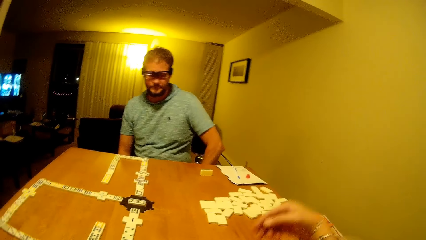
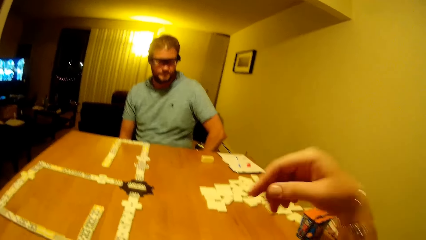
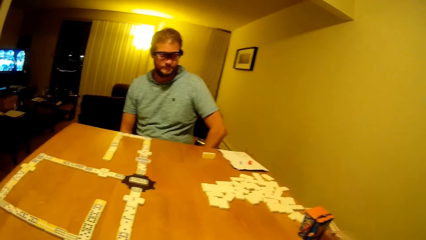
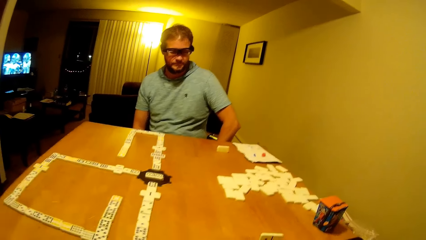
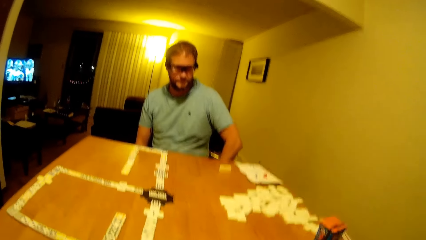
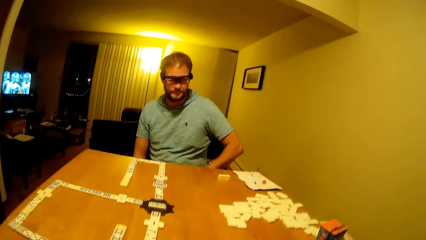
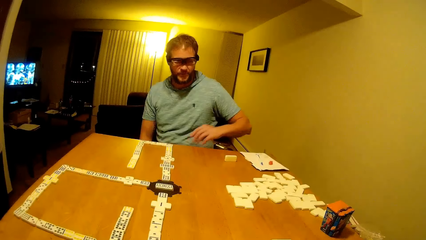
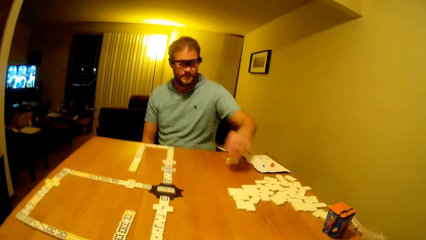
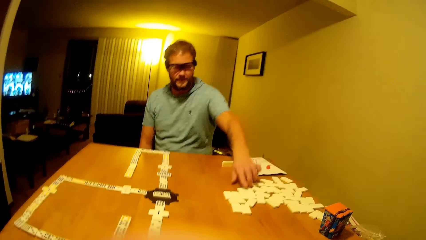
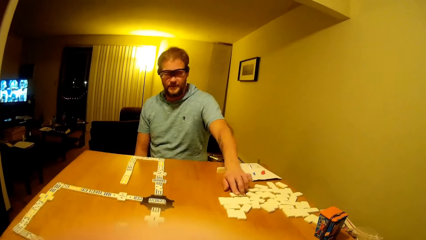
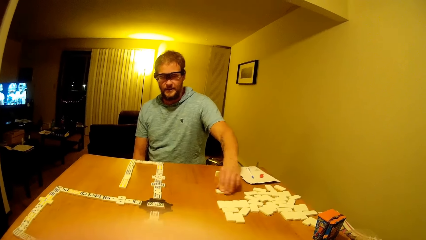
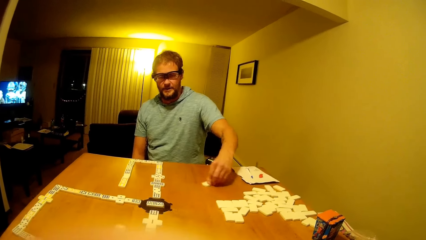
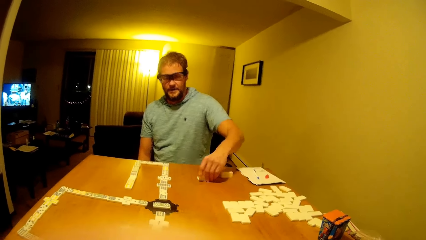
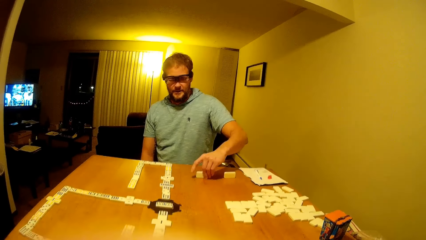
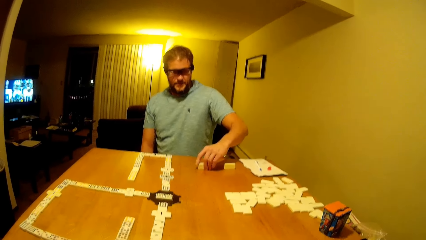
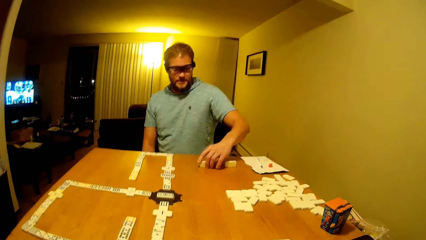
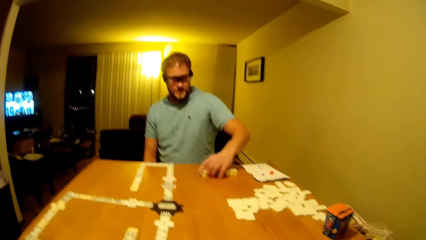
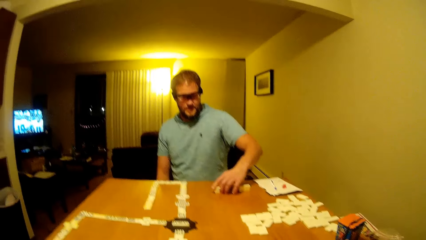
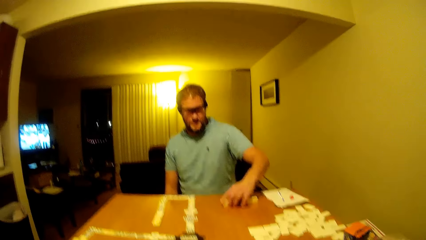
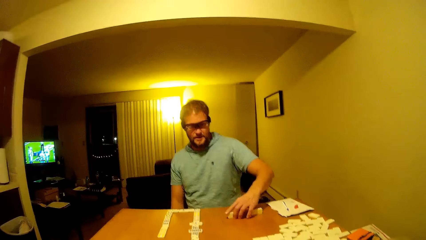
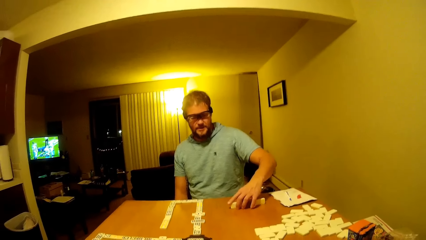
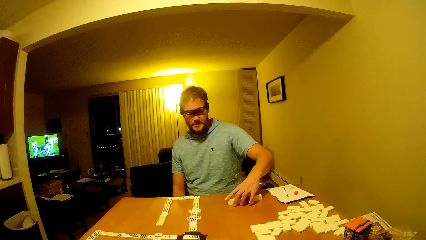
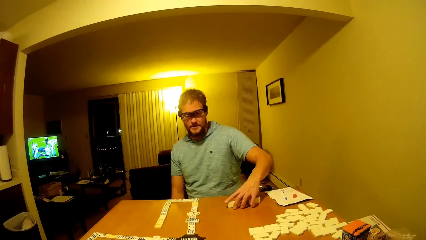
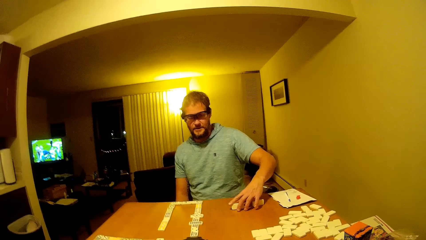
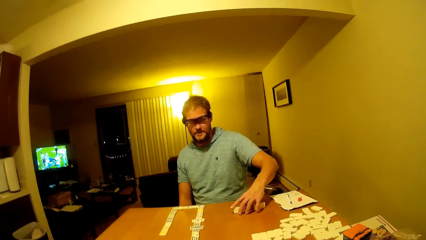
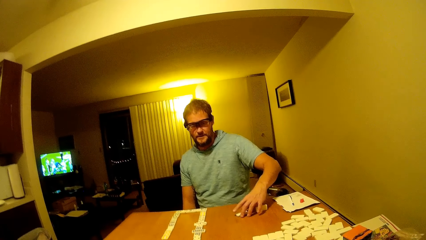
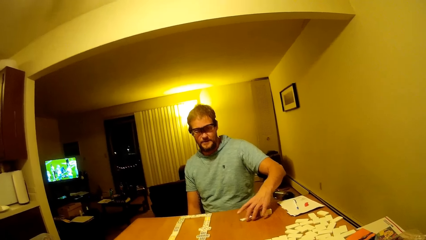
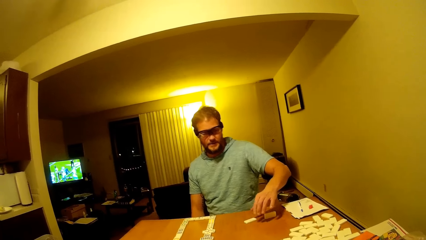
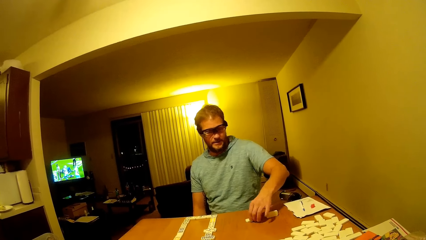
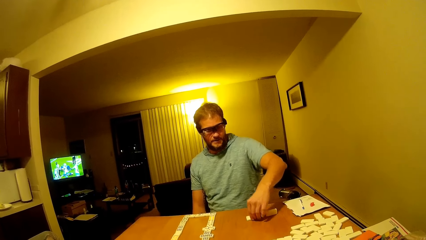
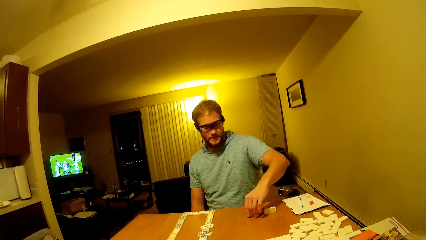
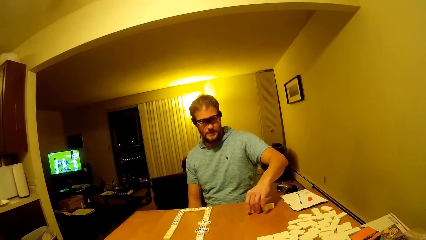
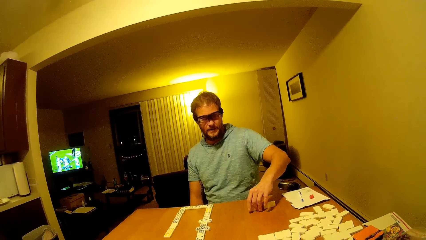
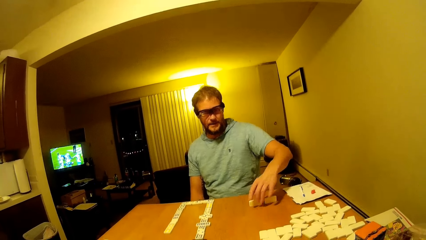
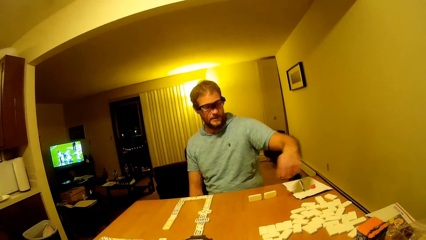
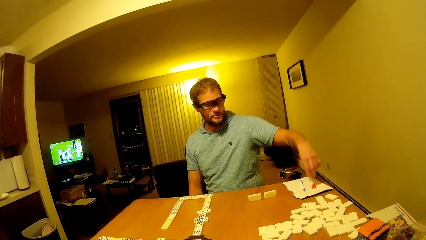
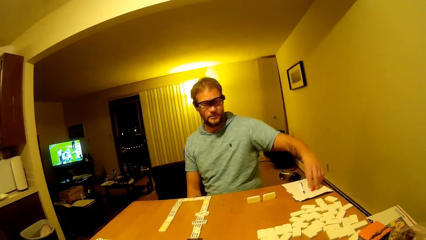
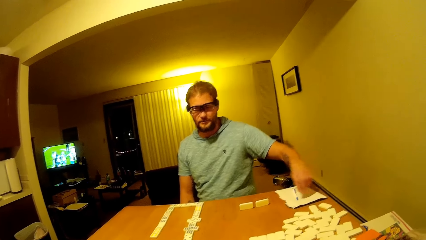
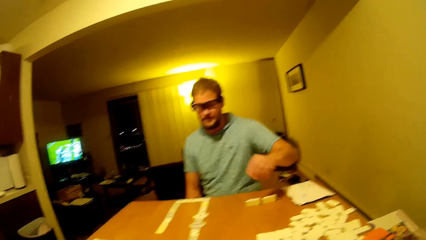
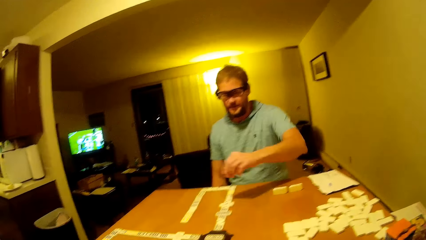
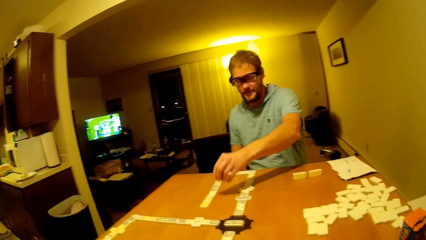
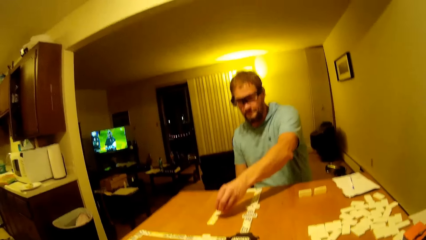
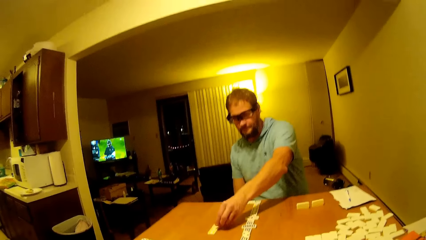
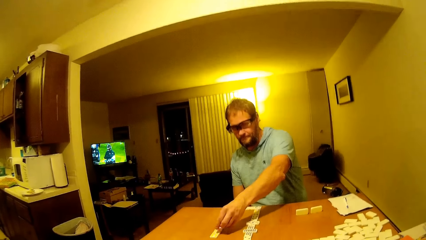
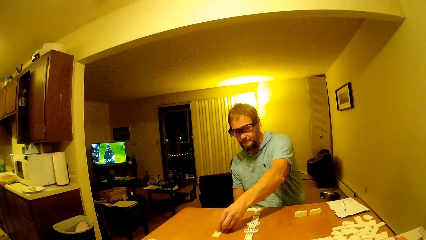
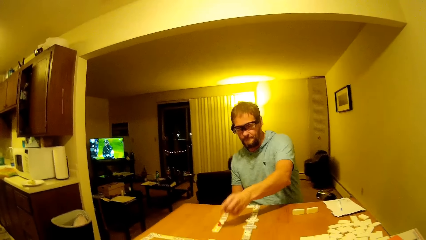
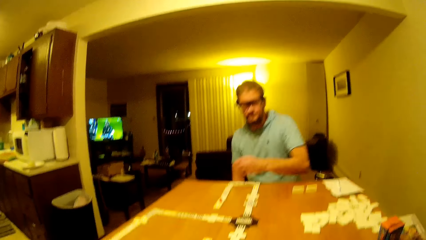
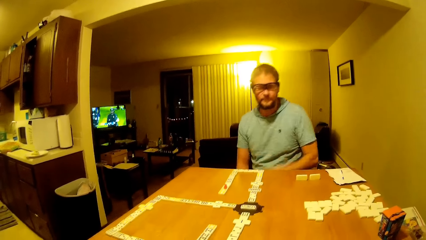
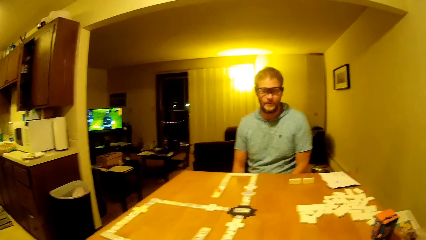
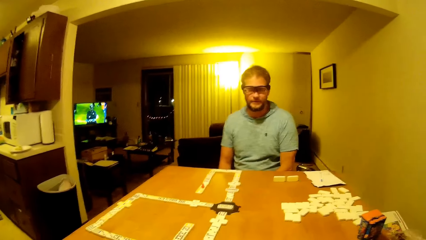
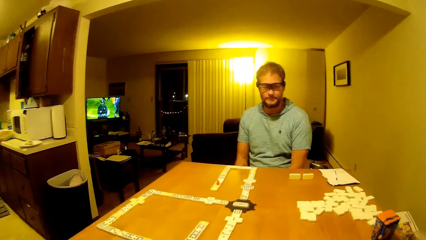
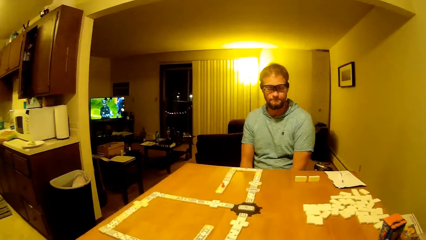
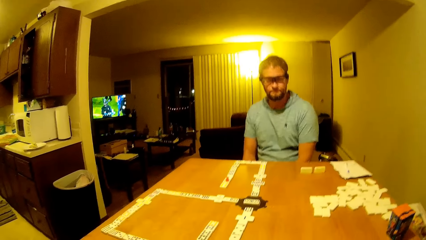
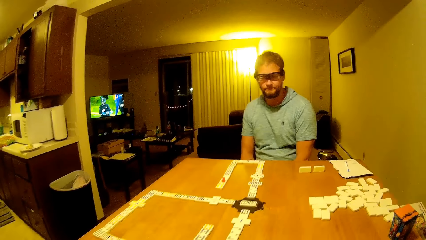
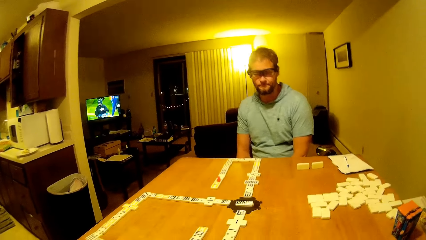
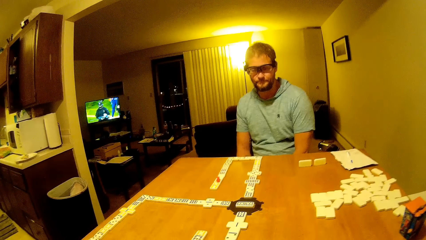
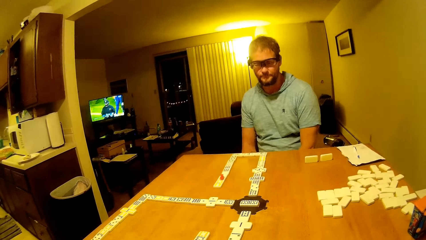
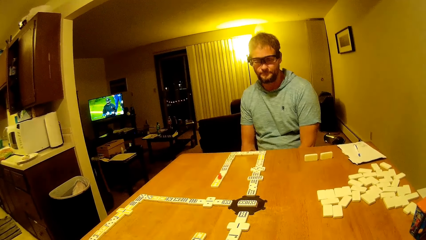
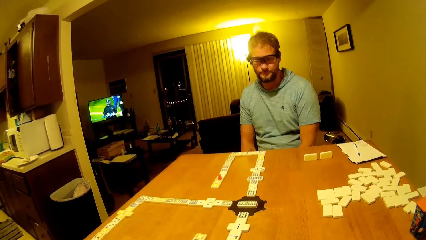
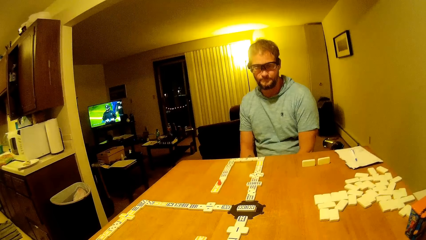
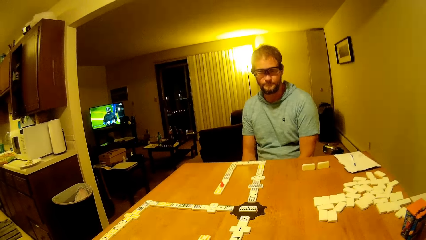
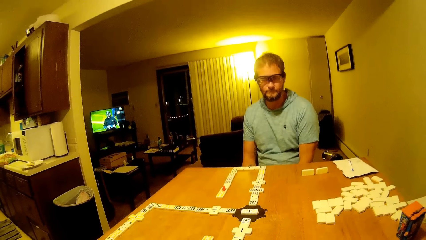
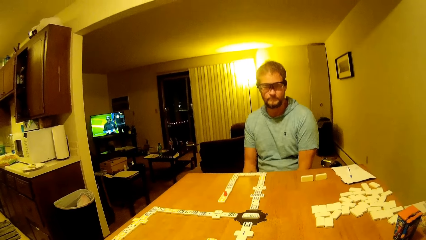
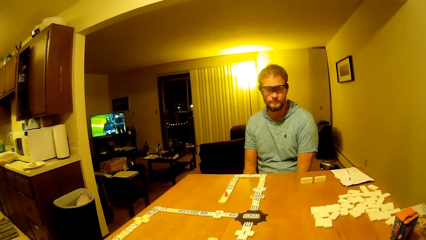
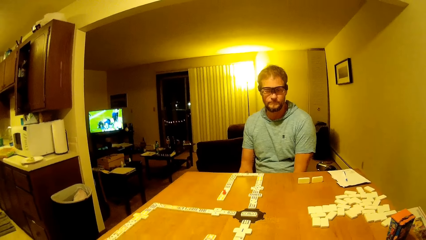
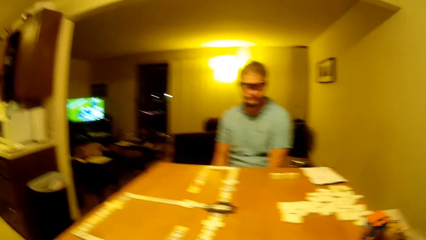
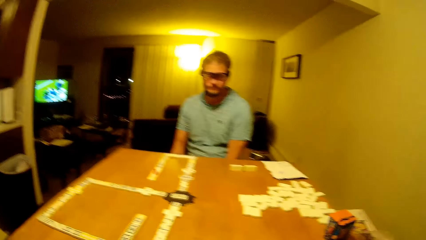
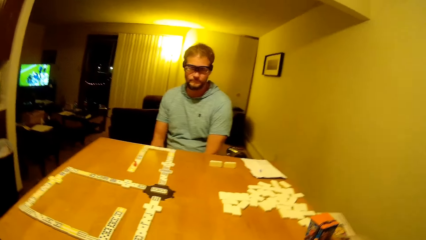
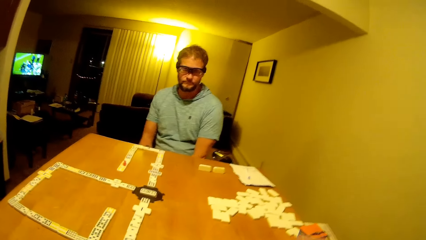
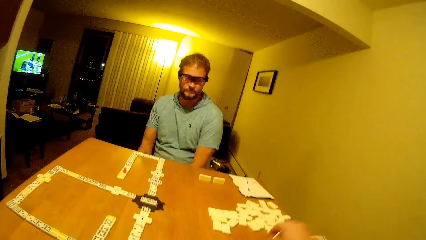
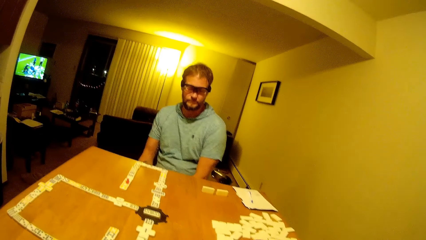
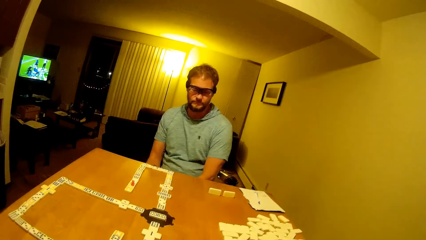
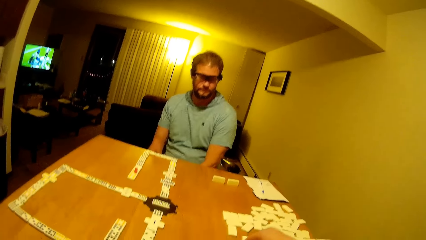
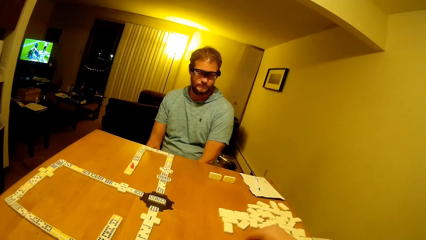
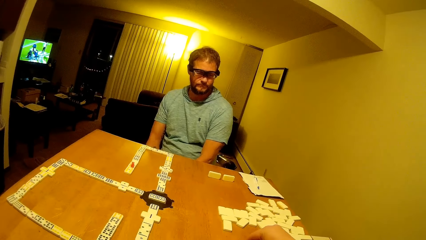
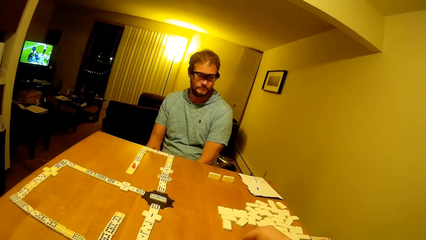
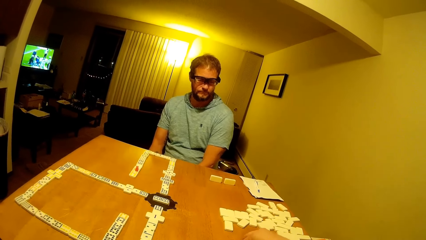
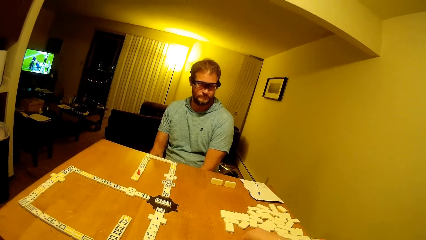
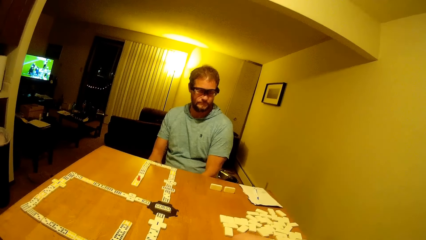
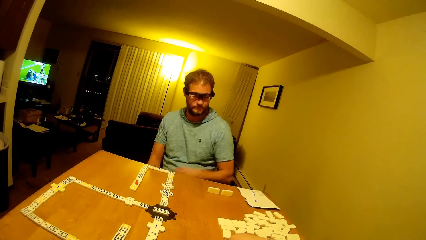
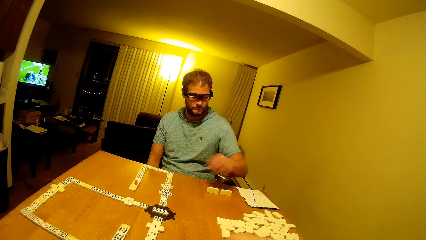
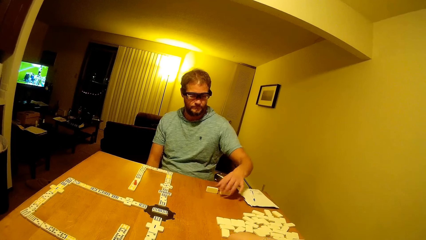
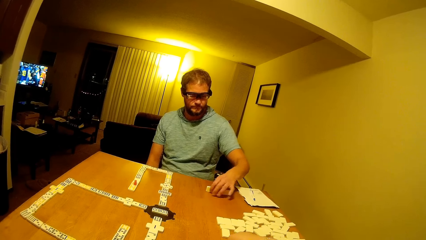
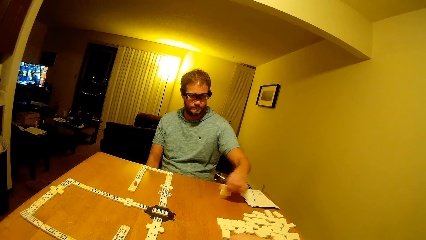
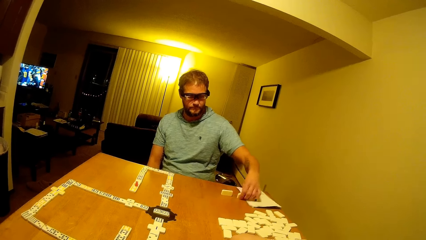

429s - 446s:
The camera wearer lifts his hand. A man moves the domino. The man holds the domino. The man drops the domino. The man holds the domino. The man moves the red piece. The man holds the domino and puts down the domino. The camera wearer moves his hand.
